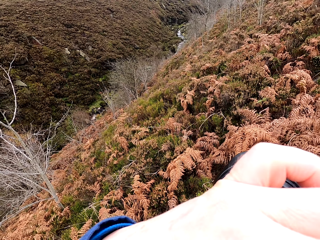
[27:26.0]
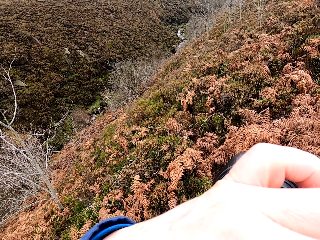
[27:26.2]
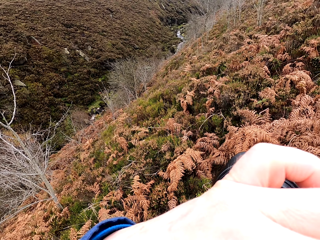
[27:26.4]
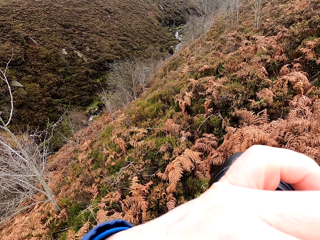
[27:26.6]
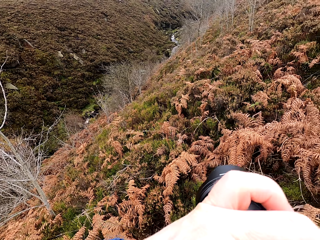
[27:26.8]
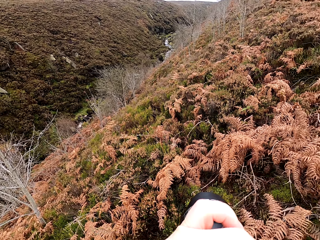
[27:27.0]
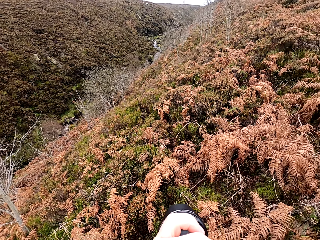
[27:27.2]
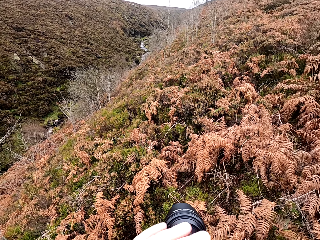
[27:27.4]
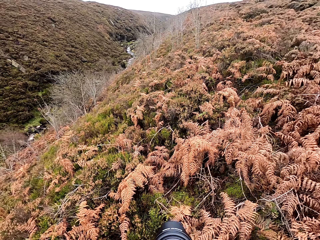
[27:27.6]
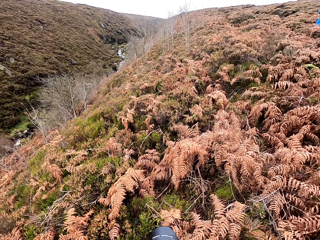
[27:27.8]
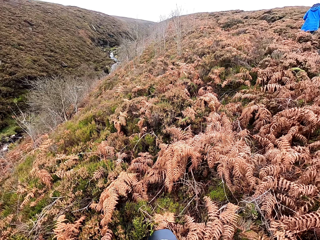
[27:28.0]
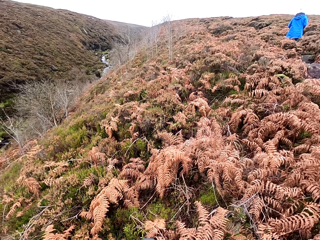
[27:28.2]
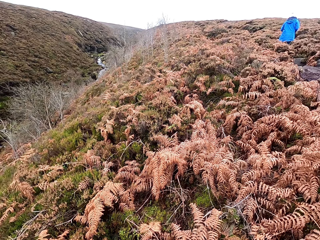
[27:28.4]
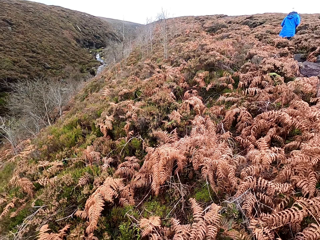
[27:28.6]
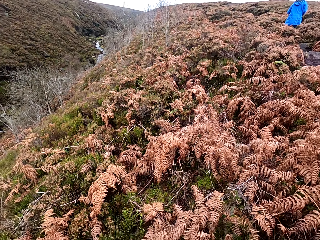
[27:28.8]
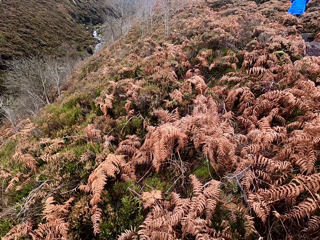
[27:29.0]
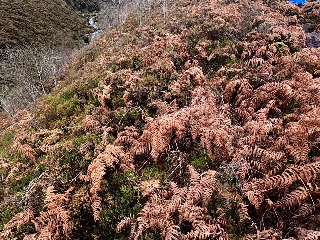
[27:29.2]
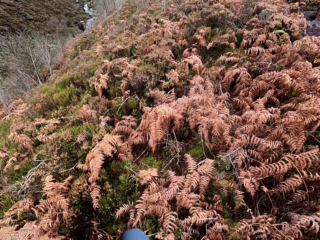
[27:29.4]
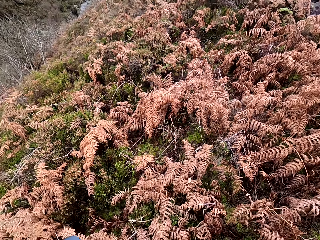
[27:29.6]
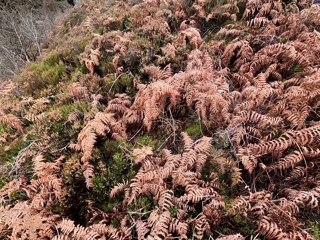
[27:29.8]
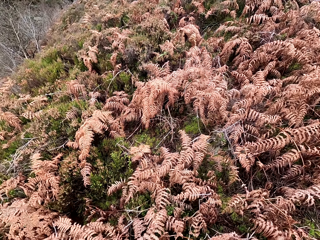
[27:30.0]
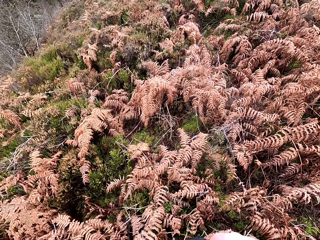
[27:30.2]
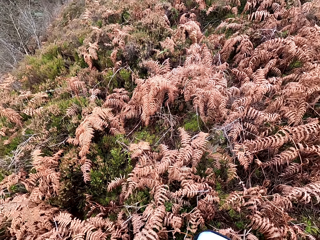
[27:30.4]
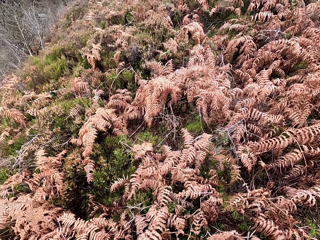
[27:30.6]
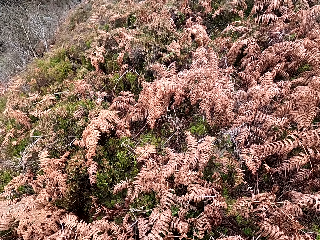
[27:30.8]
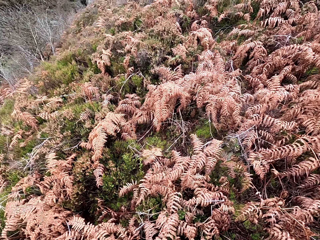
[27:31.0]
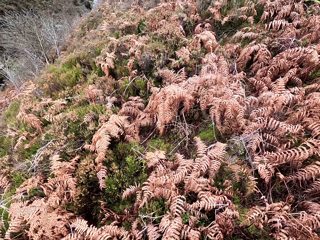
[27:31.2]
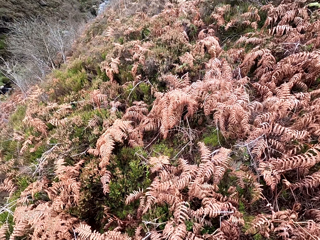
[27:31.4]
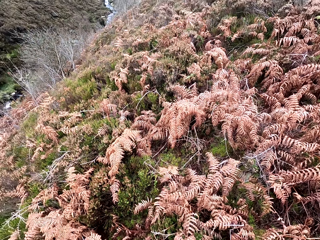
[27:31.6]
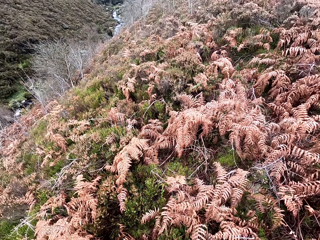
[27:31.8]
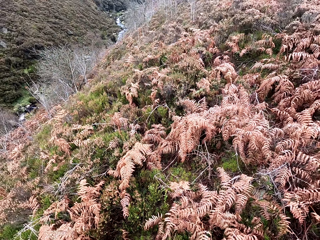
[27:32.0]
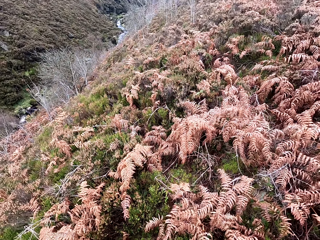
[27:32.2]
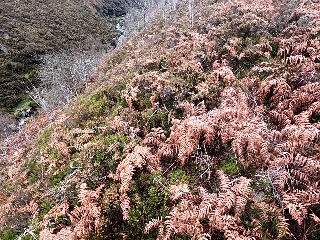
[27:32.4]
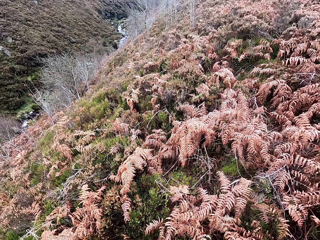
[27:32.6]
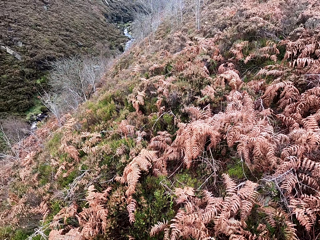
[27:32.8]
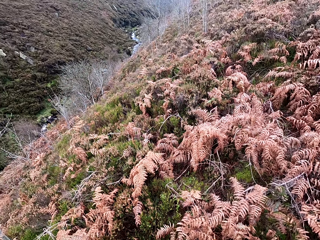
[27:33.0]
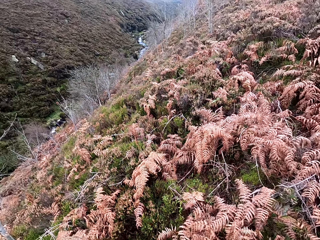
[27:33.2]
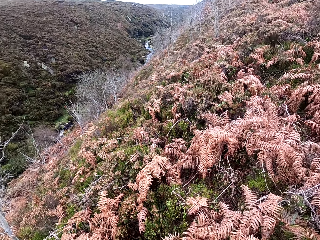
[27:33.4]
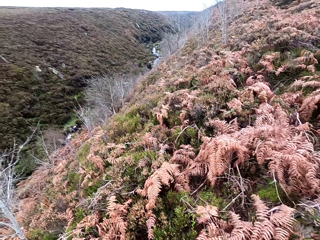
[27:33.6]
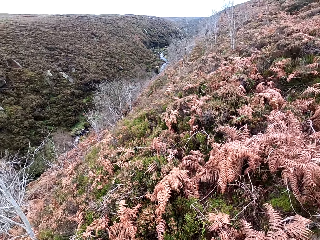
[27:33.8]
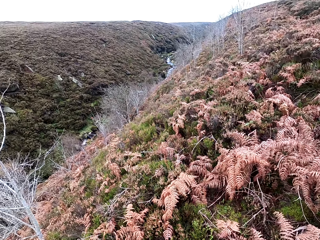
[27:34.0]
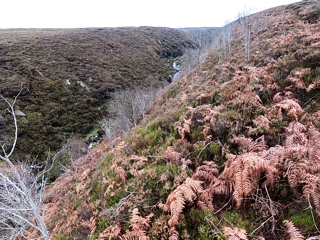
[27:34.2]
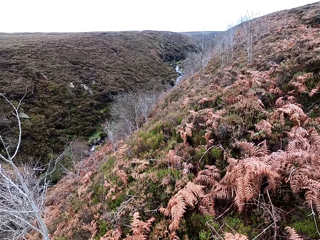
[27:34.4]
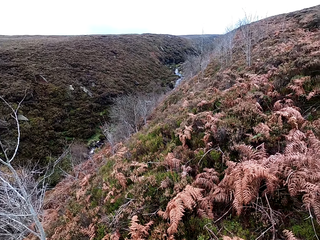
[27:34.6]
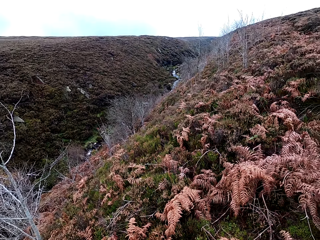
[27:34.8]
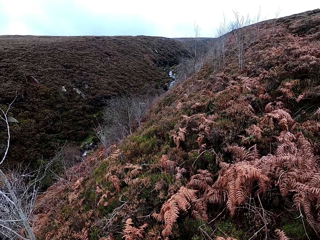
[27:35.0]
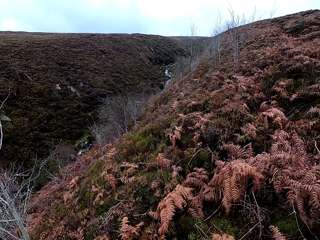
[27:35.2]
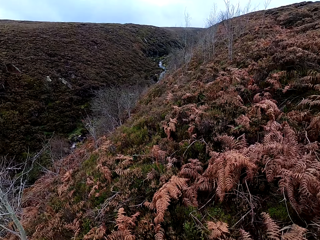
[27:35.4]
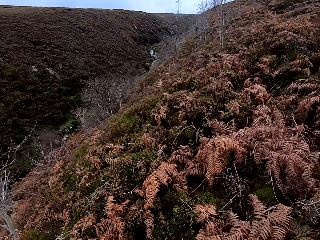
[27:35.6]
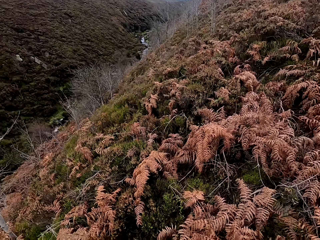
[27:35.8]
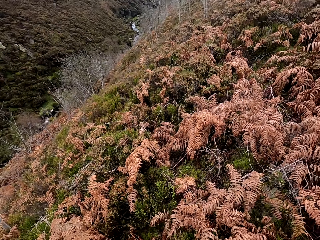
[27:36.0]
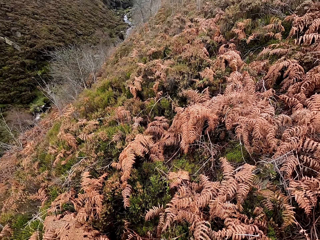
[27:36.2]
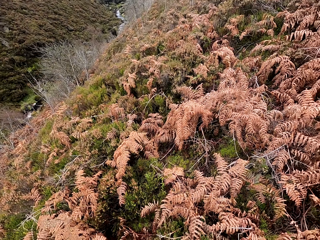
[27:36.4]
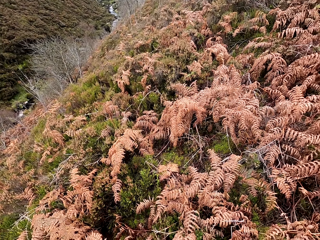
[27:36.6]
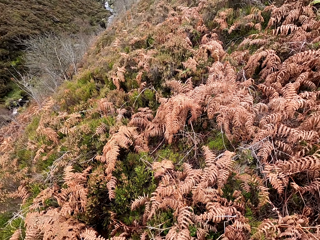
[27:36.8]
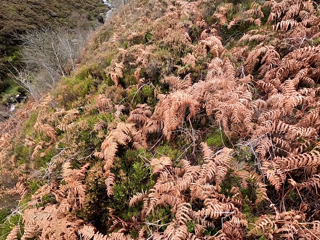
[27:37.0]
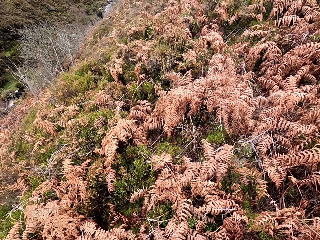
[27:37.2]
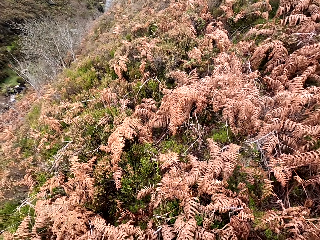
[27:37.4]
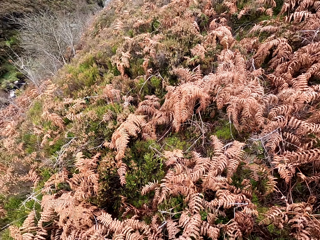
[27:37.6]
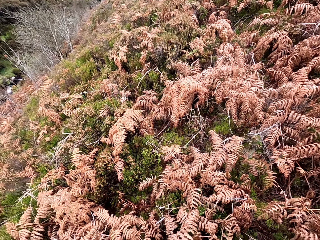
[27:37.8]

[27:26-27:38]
The camera wearer lowers the camera. They look around.

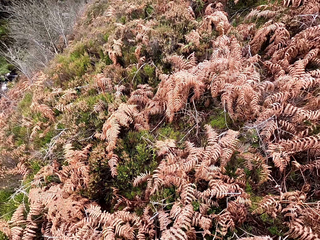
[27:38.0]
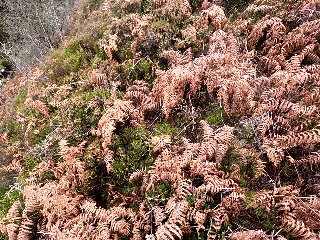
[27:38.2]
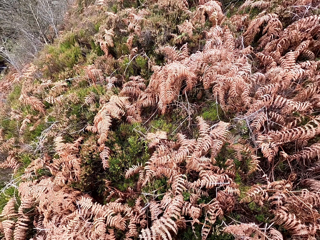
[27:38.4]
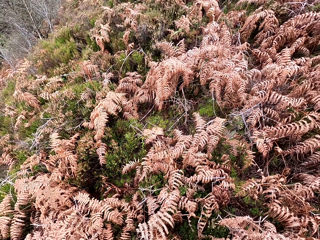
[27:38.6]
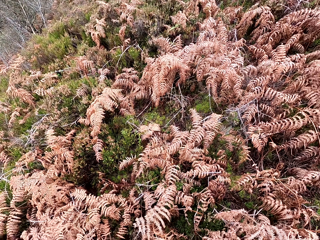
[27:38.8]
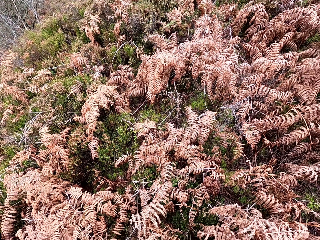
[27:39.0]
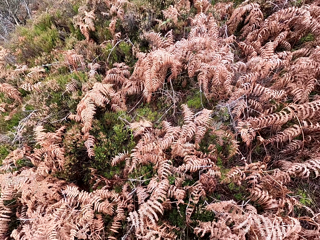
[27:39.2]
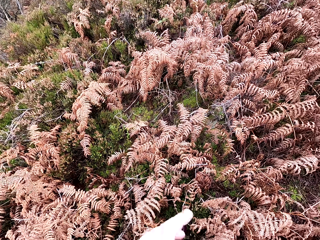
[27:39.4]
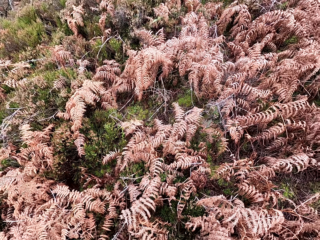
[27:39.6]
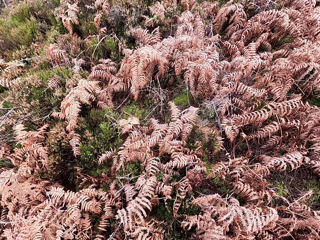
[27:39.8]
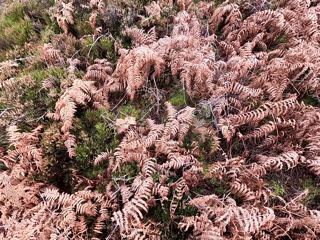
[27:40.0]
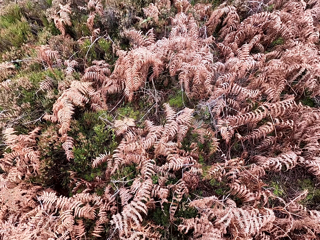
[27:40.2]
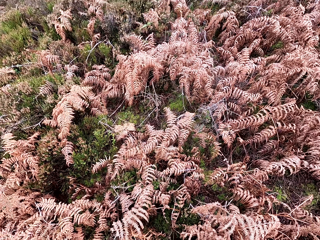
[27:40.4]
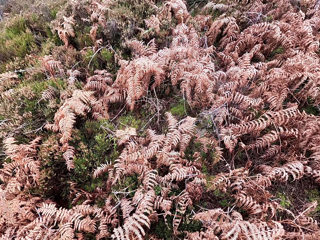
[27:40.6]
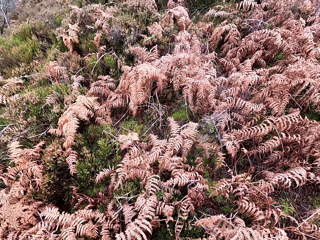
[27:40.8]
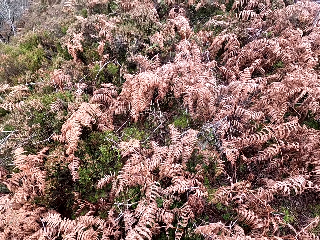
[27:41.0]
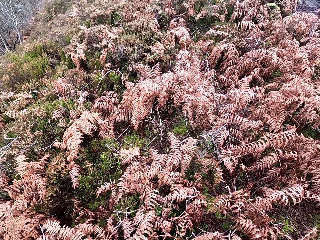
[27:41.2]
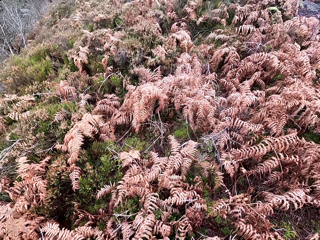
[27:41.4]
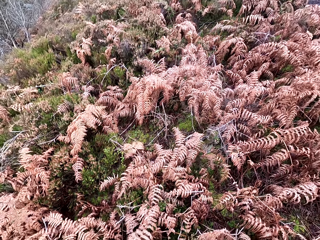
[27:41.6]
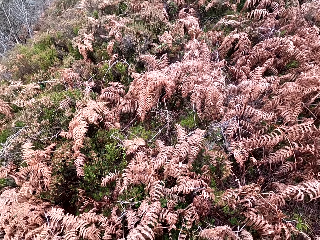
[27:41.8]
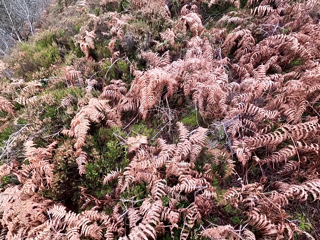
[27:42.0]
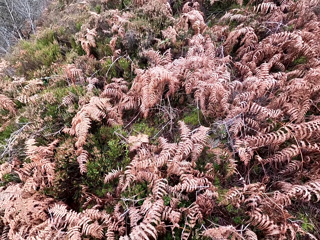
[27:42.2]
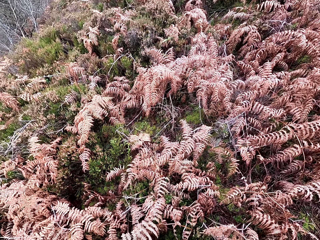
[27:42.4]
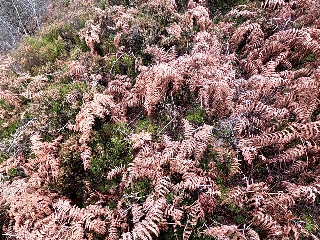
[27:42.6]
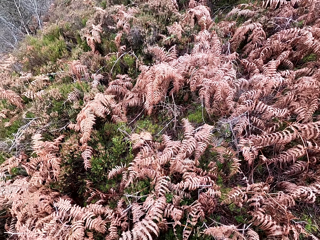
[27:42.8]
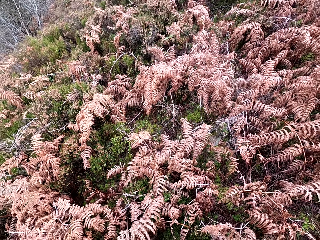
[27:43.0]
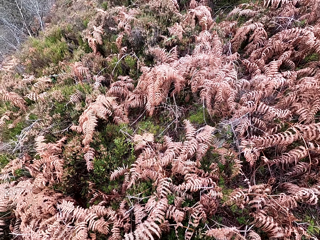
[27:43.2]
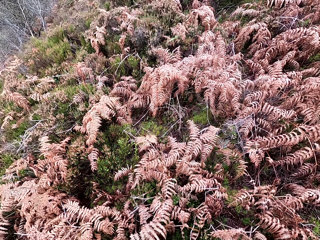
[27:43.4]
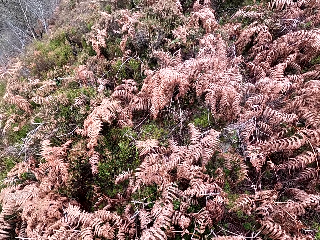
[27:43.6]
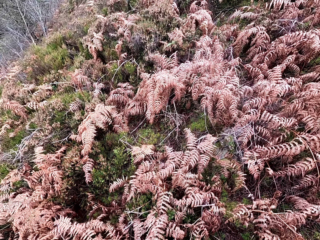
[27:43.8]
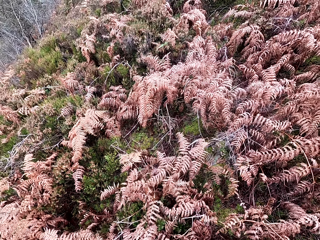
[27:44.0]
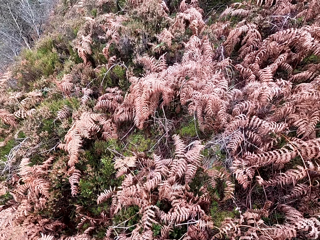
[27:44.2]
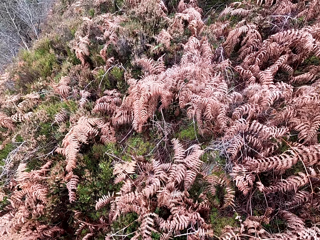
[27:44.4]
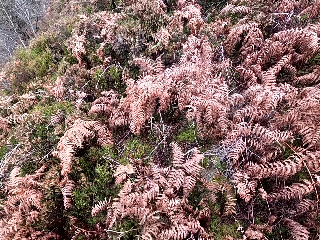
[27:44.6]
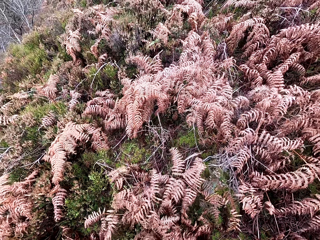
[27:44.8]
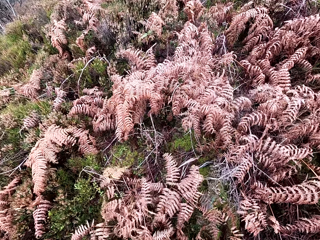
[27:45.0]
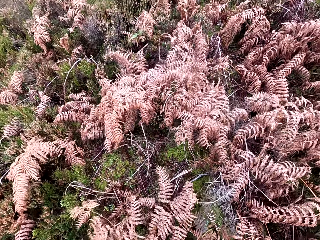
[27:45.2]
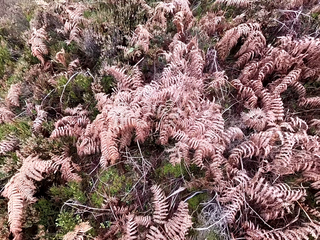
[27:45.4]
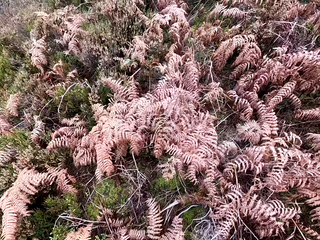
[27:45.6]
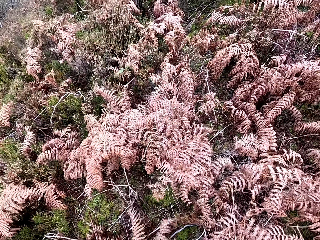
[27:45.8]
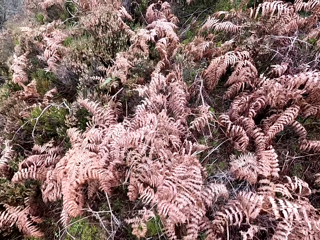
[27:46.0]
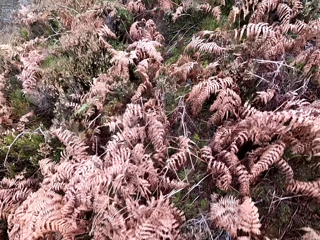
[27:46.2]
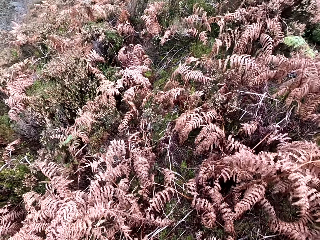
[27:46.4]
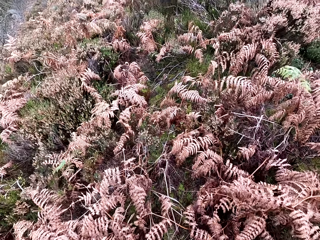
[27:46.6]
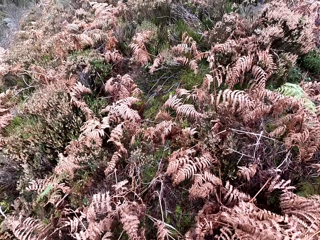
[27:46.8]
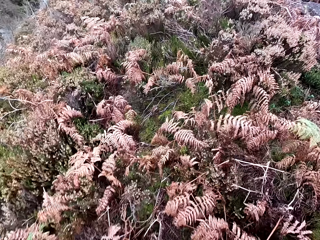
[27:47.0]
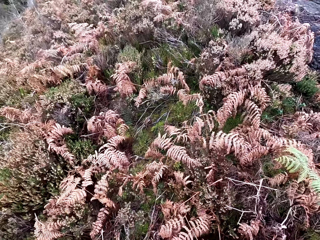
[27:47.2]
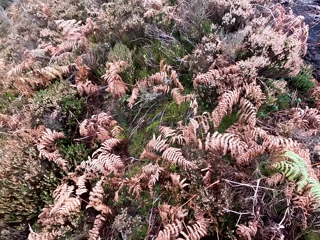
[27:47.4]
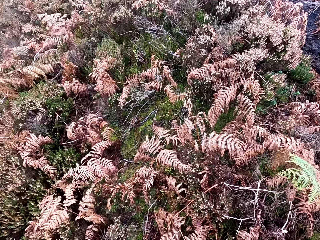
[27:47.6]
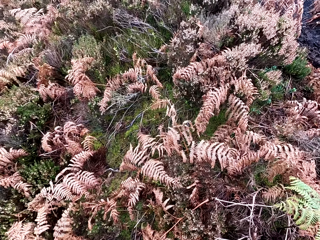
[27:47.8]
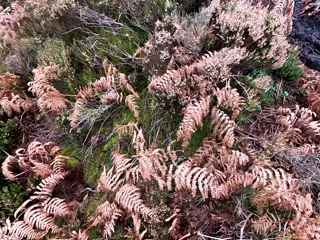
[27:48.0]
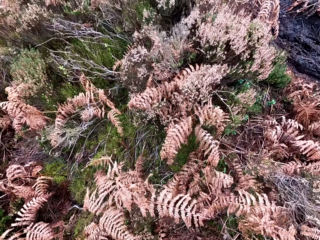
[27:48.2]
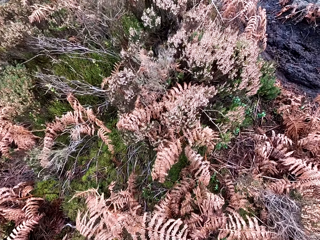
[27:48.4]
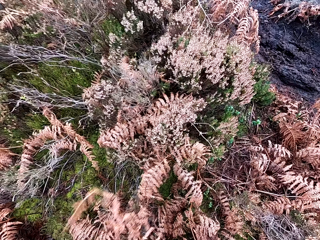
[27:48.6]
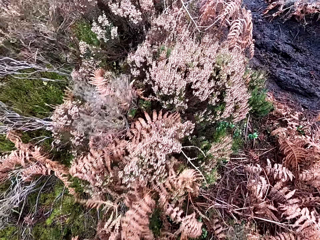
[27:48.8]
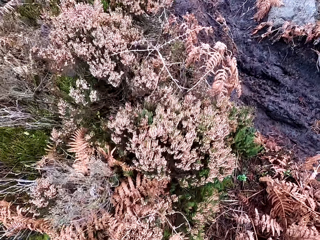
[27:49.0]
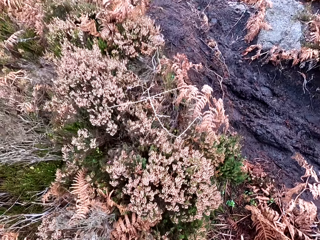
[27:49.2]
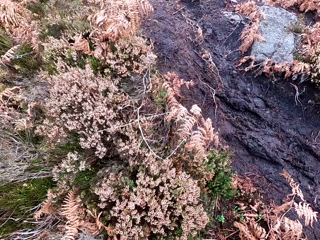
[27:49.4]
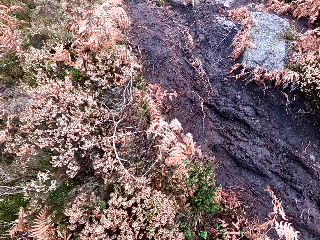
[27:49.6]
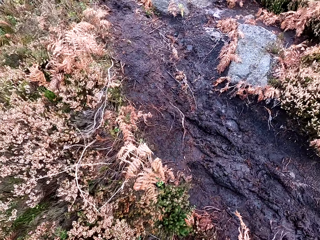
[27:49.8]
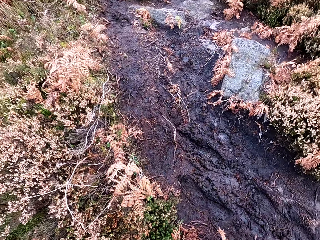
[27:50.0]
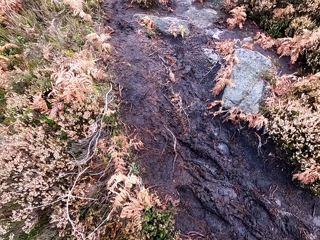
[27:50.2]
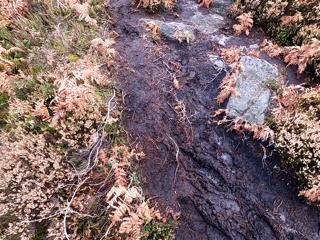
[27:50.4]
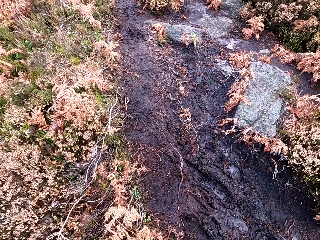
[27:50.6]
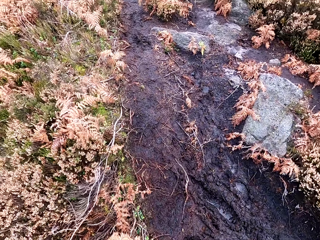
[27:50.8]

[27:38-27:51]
The camera wearer walks forward on the hill. They move around.
